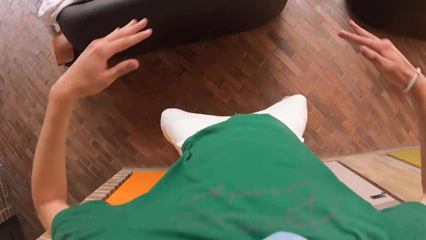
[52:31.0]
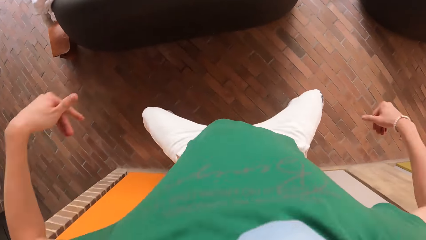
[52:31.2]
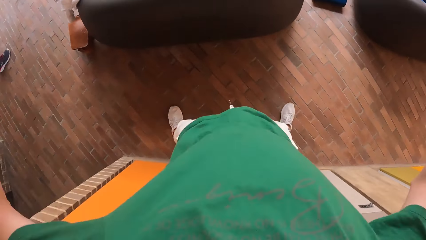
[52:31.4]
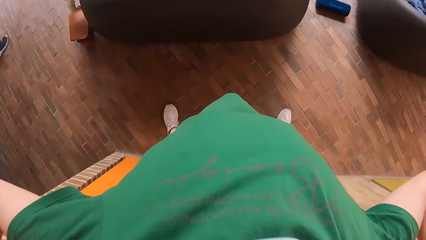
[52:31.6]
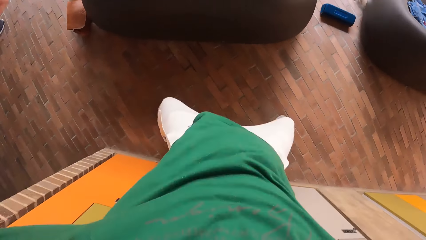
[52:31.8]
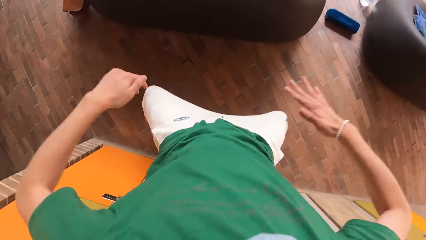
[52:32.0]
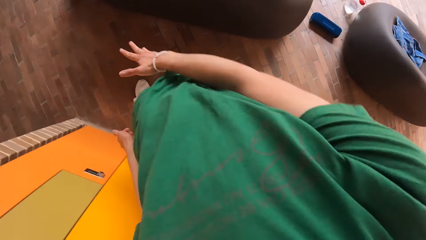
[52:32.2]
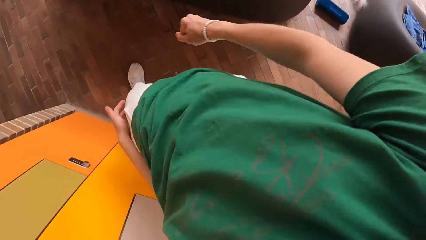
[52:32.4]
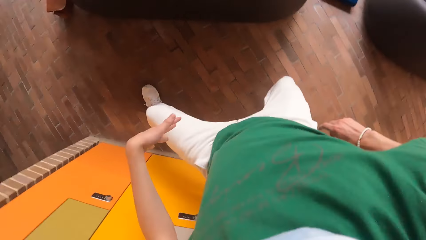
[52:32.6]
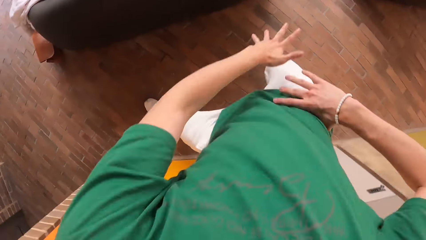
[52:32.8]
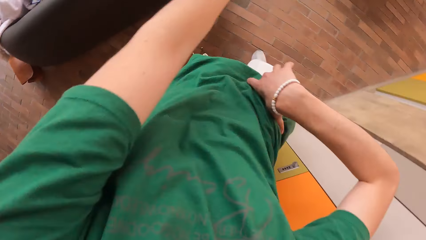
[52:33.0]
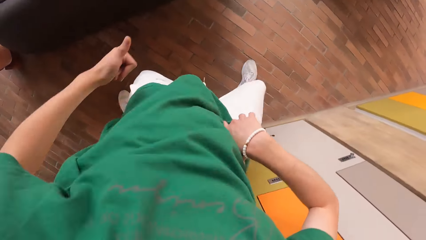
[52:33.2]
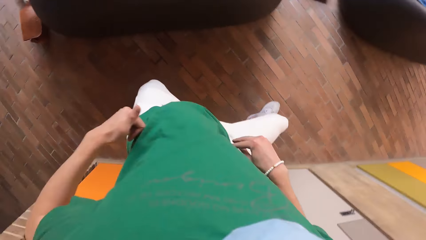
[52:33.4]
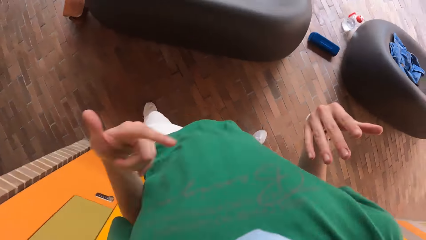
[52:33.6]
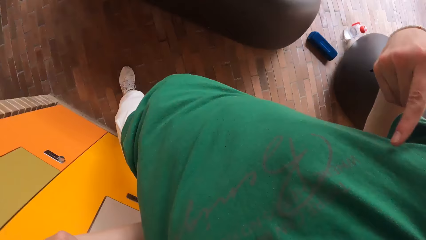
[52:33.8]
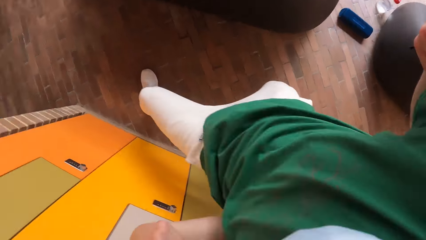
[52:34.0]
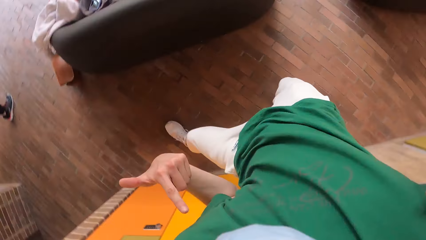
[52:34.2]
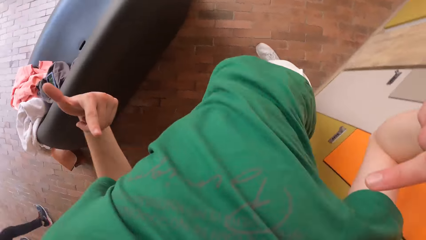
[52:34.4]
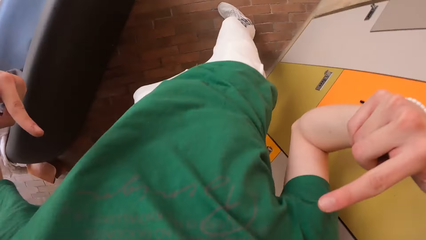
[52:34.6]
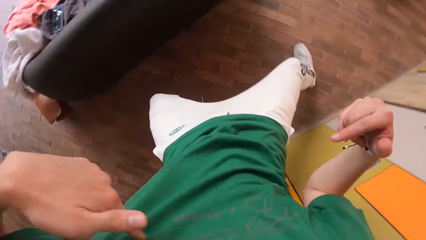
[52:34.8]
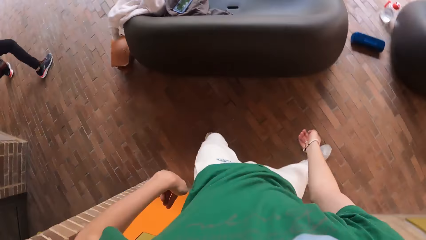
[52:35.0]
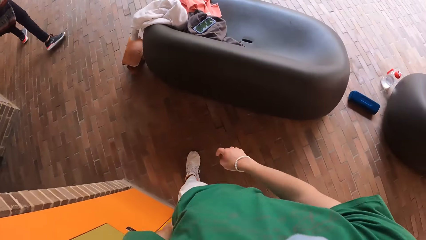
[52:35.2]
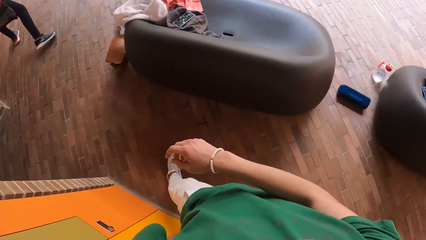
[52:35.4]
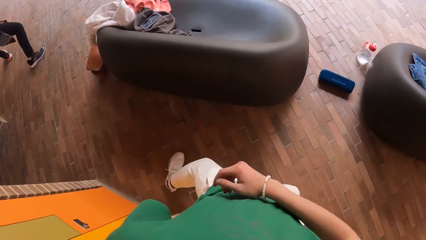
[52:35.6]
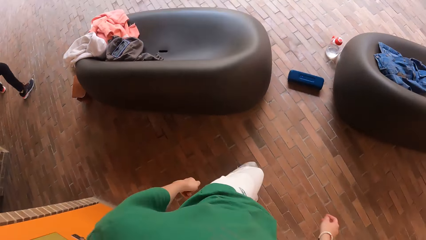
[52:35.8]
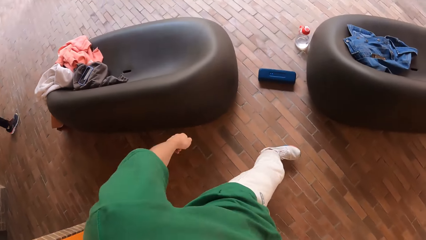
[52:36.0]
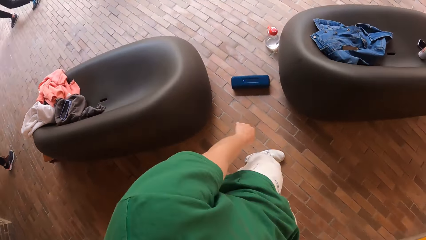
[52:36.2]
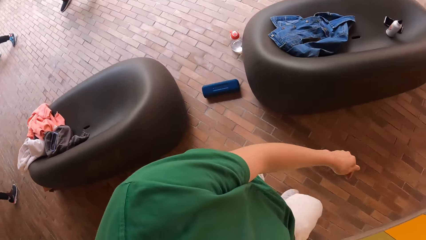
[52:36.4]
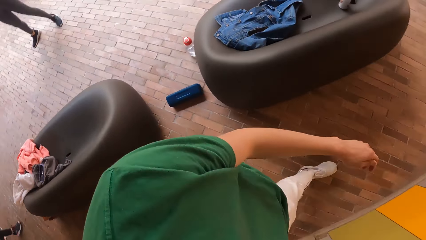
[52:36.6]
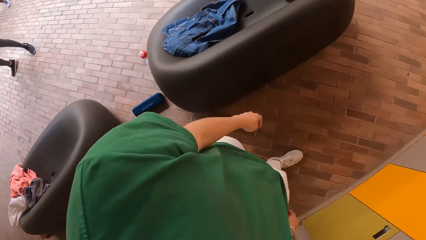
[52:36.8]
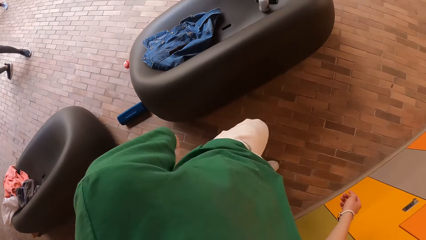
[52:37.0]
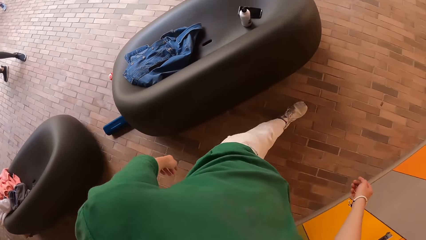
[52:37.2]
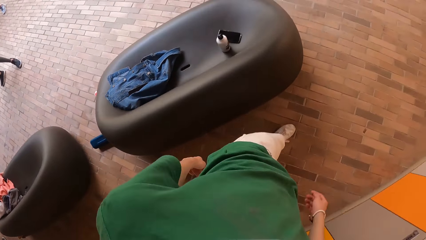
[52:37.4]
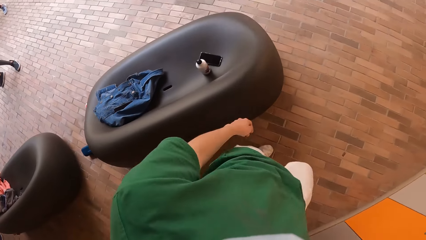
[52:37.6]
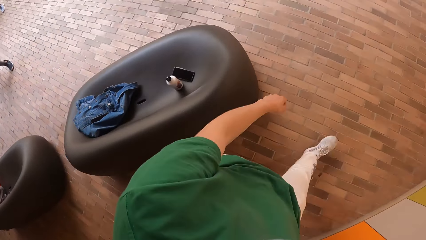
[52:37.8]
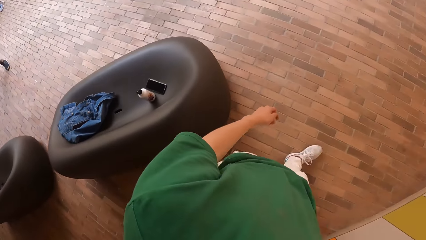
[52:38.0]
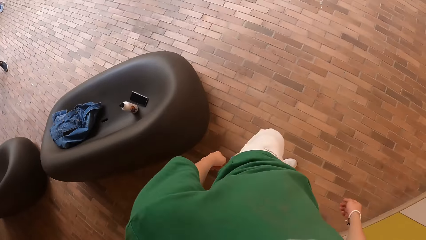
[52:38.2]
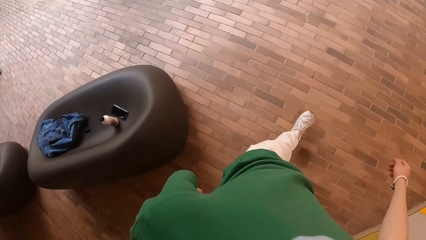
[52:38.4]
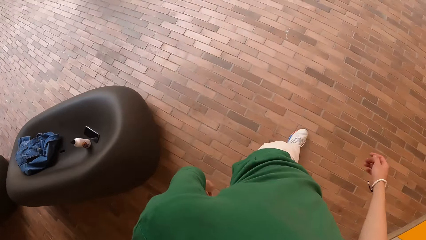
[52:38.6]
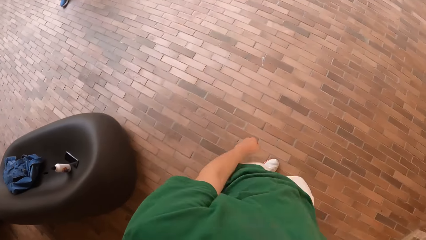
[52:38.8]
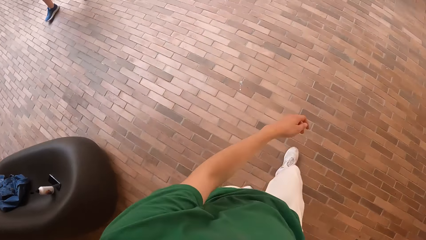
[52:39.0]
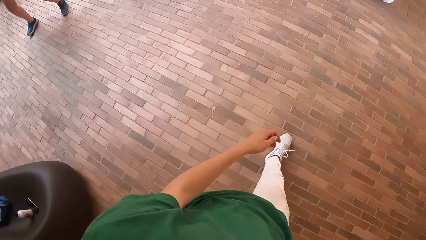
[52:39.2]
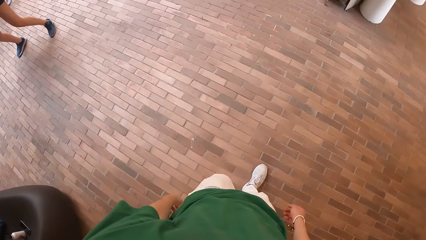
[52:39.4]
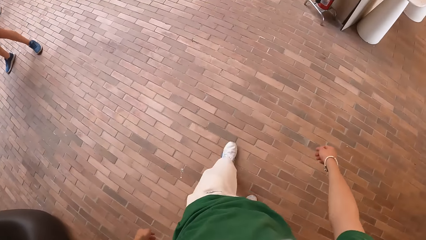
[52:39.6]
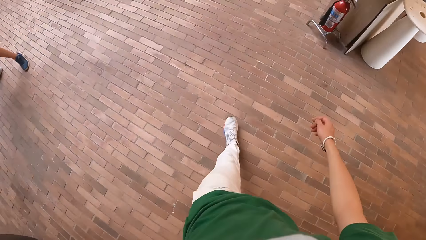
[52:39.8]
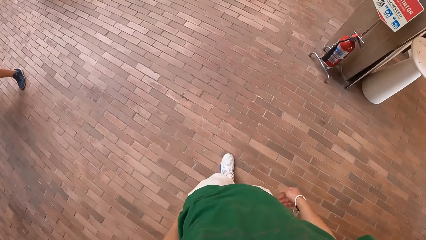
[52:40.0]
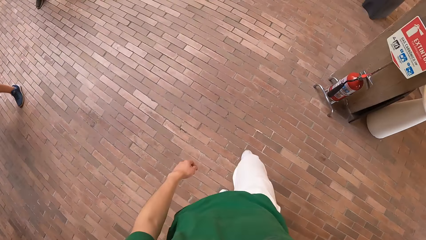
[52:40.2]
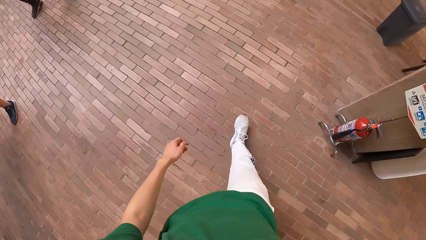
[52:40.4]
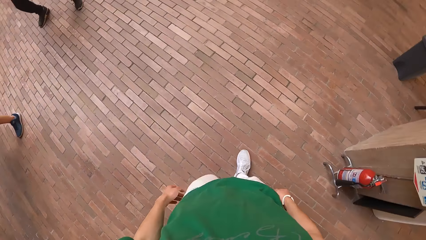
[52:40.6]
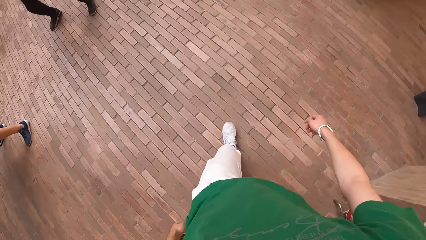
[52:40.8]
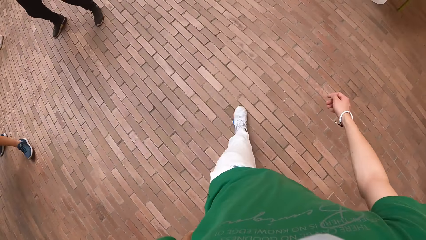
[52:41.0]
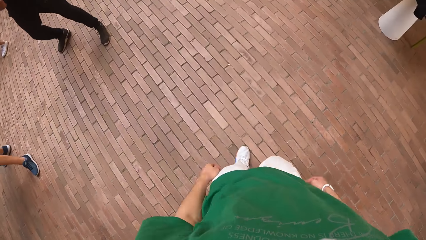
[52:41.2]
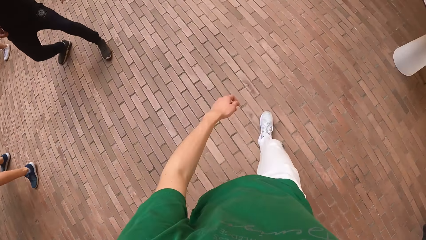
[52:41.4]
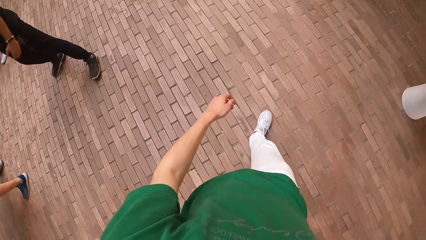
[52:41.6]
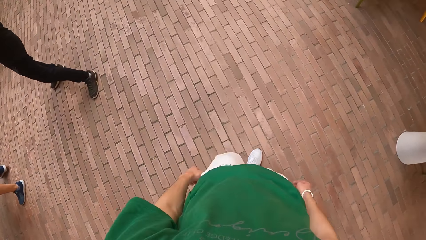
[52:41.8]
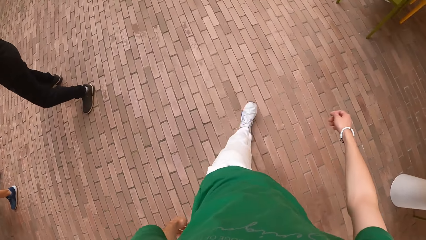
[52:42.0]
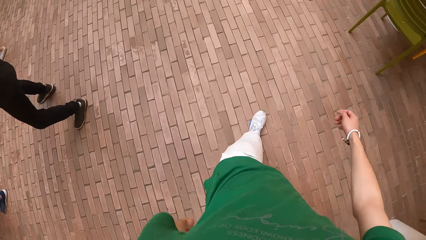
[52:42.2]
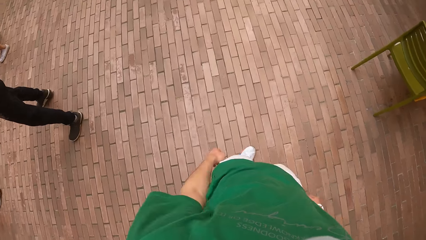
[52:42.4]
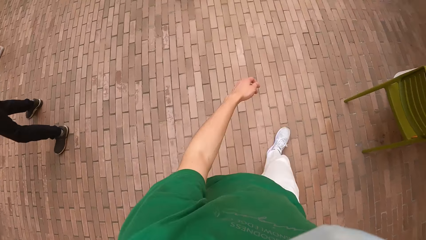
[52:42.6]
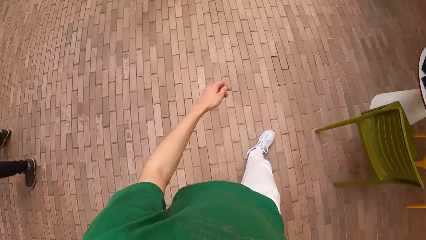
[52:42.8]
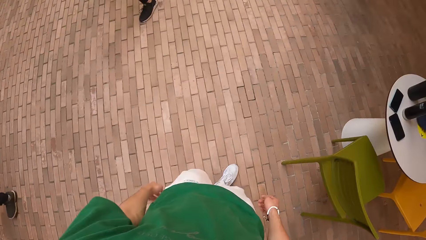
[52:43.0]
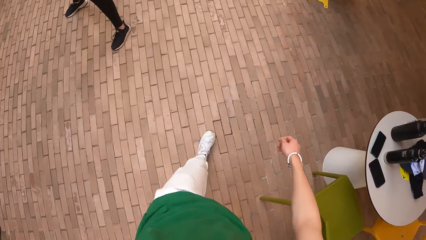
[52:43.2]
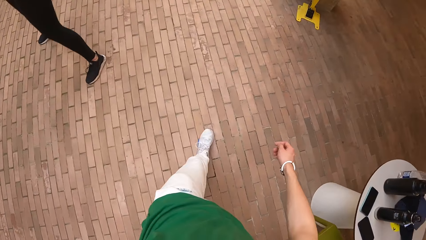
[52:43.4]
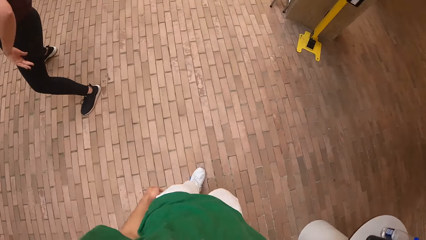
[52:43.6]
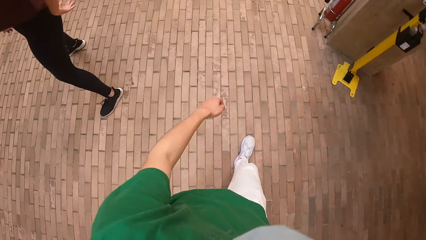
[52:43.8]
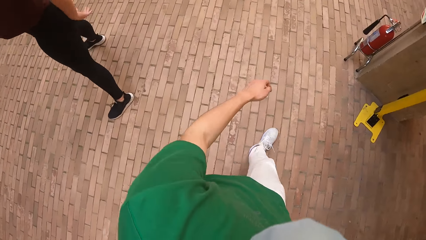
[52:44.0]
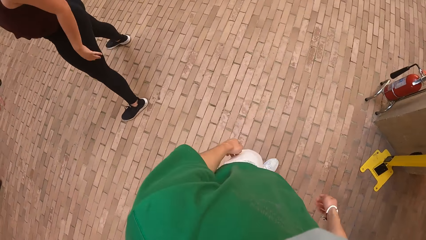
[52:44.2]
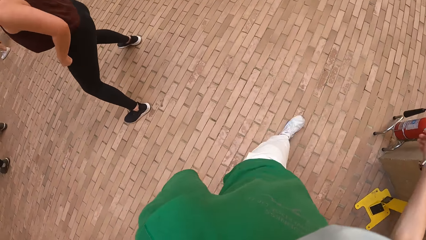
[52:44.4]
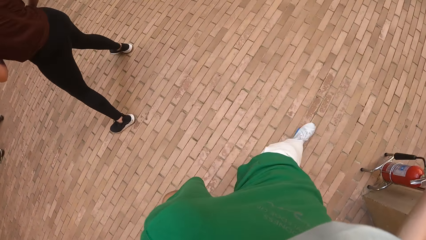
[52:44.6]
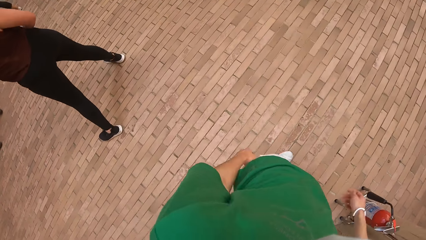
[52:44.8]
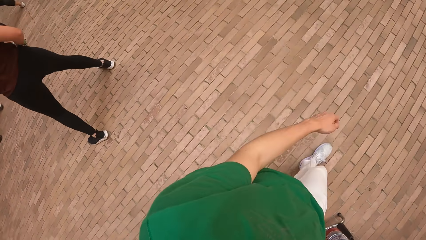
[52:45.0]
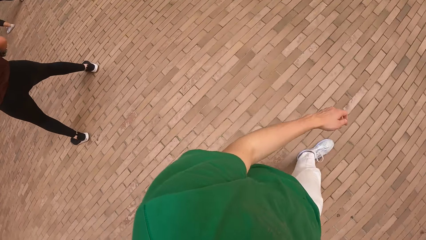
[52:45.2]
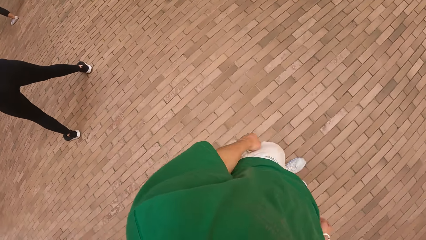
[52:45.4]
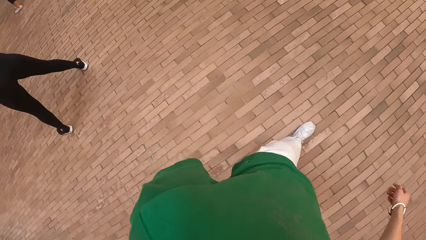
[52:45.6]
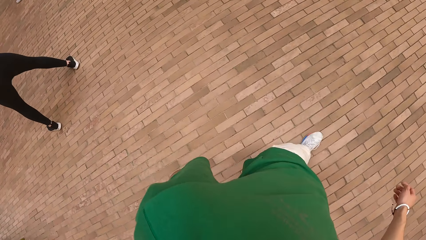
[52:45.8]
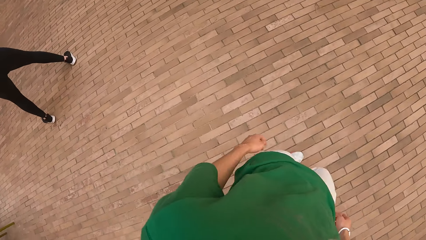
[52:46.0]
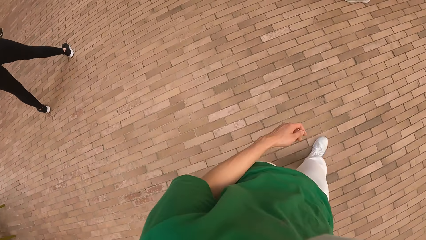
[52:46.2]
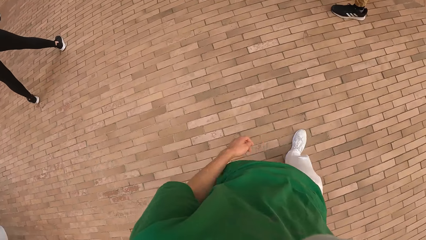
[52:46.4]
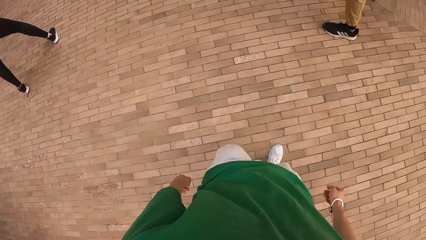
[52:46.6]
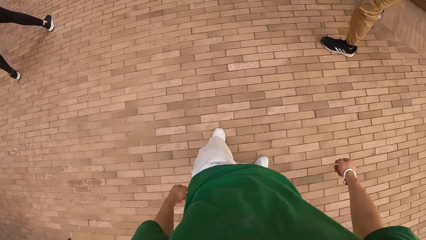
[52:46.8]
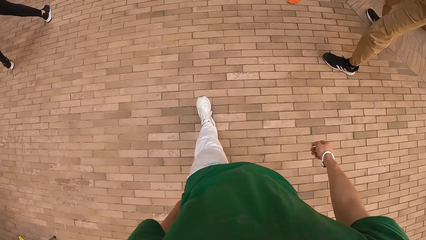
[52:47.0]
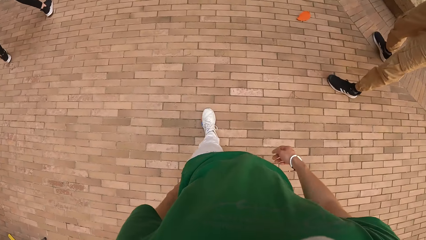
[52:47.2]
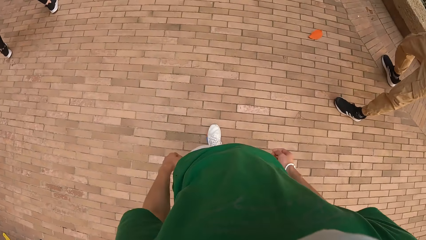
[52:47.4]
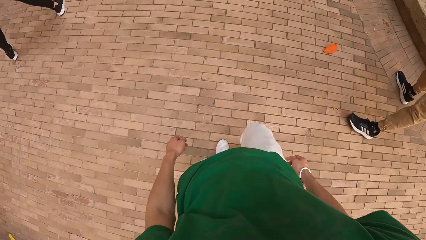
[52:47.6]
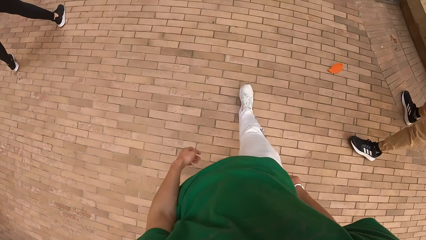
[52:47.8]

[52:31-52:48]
The camera wearer dances.
